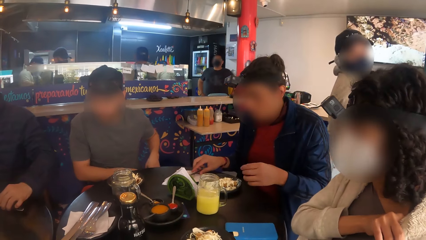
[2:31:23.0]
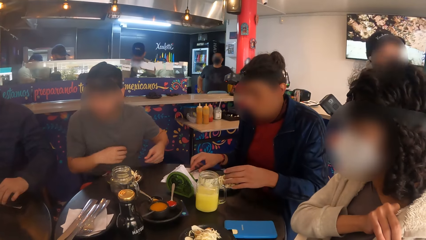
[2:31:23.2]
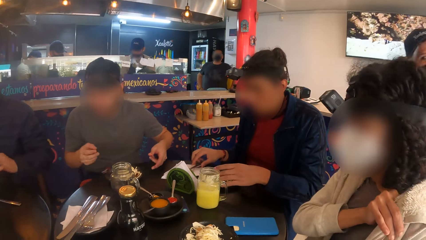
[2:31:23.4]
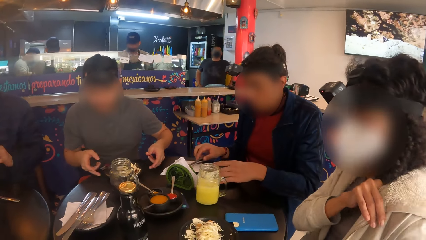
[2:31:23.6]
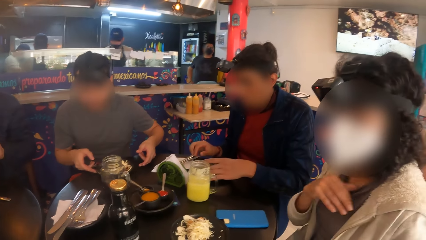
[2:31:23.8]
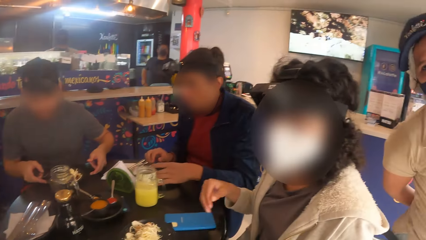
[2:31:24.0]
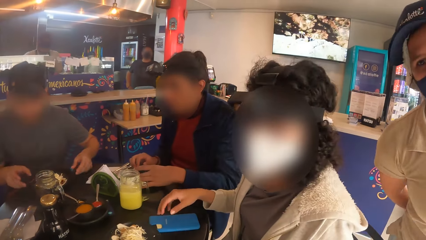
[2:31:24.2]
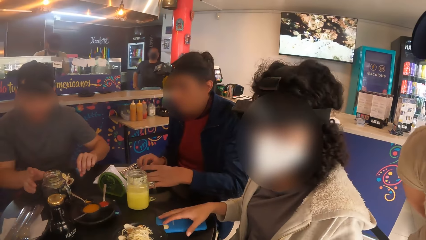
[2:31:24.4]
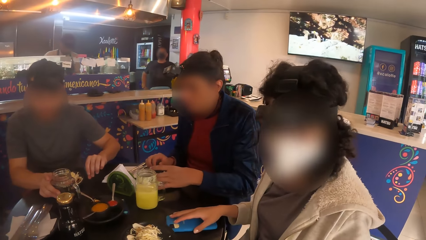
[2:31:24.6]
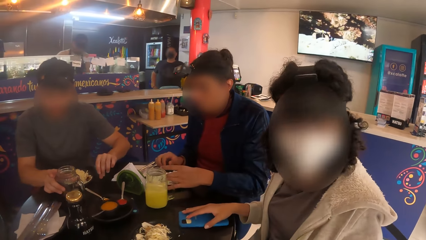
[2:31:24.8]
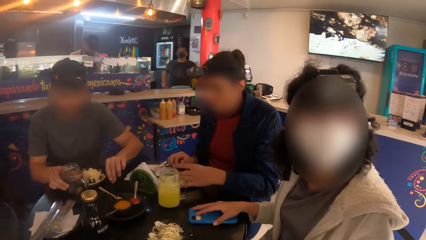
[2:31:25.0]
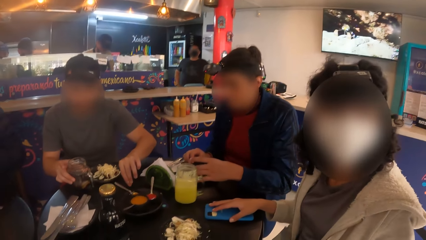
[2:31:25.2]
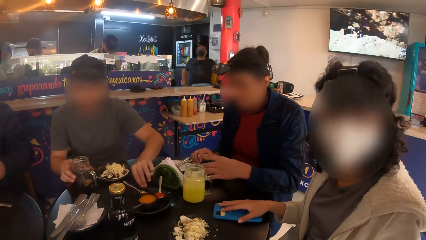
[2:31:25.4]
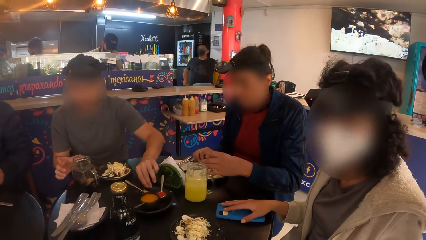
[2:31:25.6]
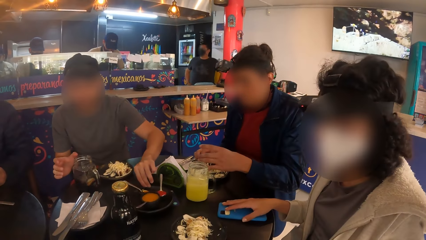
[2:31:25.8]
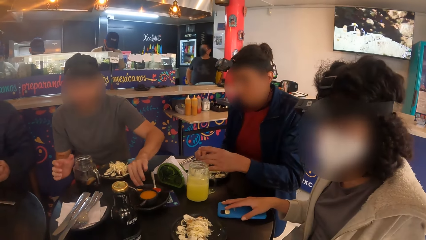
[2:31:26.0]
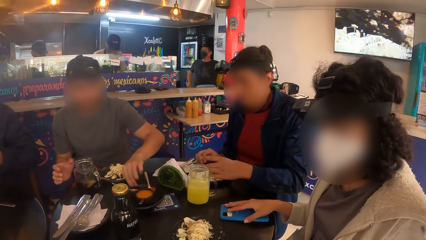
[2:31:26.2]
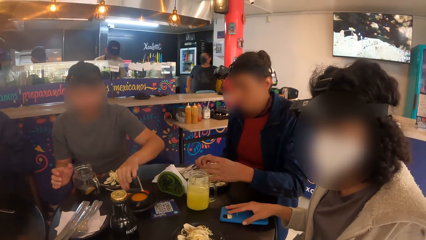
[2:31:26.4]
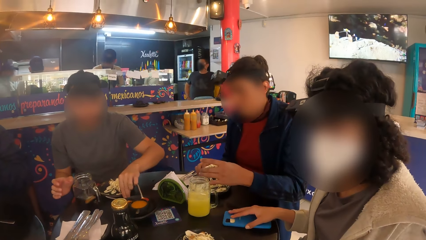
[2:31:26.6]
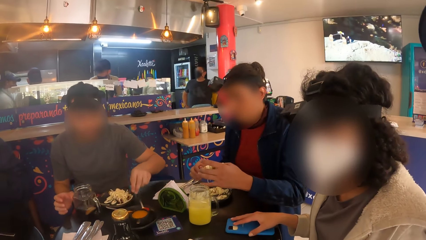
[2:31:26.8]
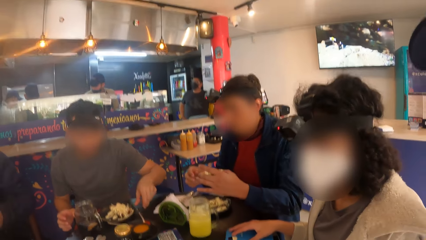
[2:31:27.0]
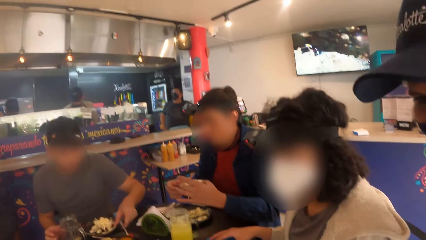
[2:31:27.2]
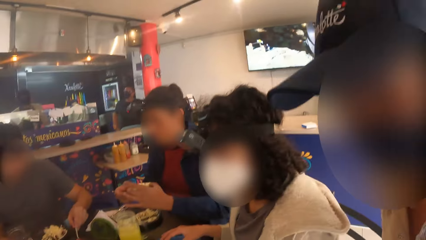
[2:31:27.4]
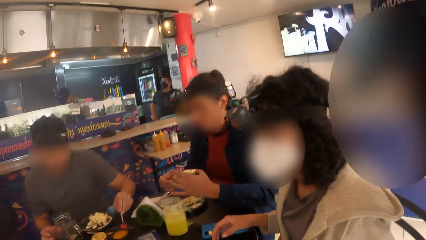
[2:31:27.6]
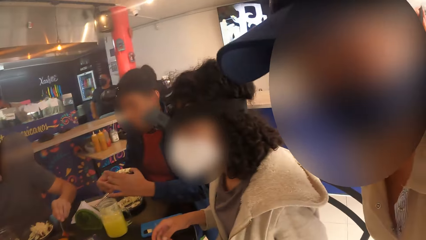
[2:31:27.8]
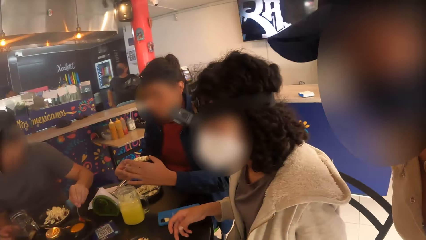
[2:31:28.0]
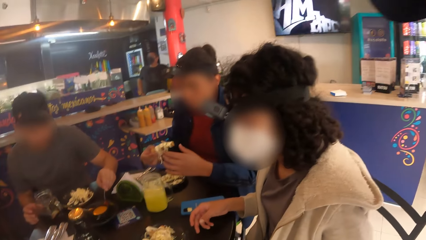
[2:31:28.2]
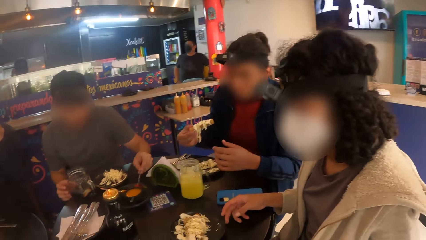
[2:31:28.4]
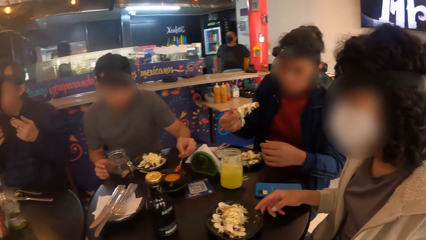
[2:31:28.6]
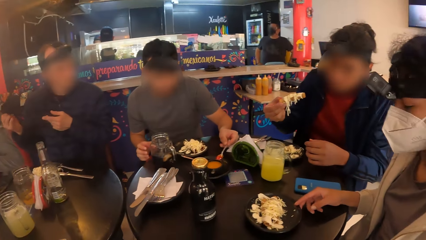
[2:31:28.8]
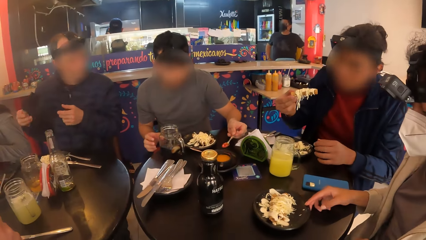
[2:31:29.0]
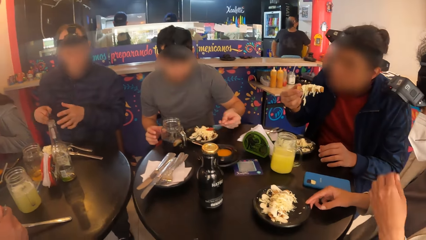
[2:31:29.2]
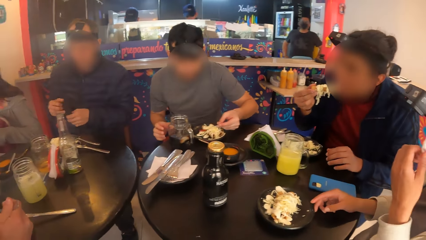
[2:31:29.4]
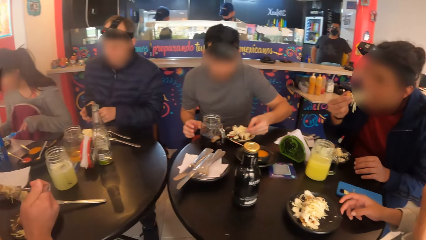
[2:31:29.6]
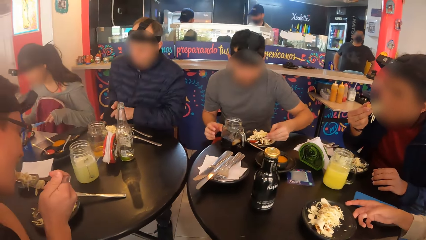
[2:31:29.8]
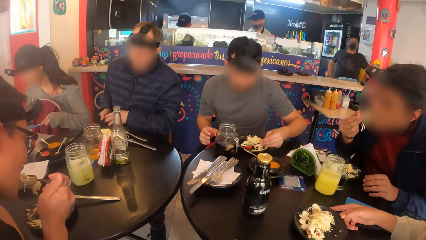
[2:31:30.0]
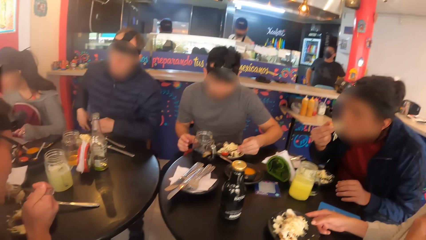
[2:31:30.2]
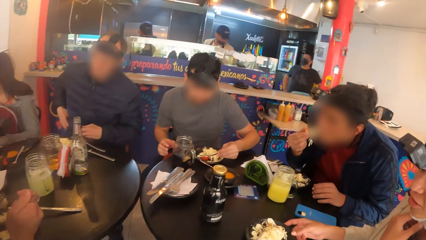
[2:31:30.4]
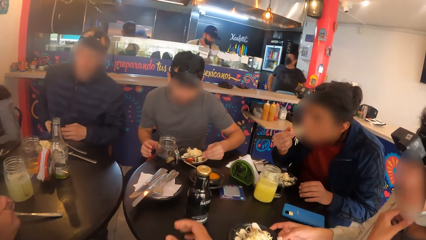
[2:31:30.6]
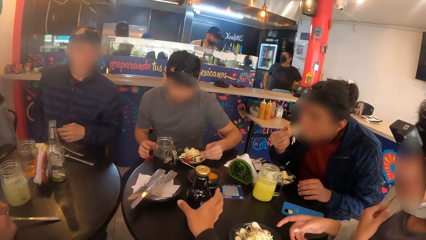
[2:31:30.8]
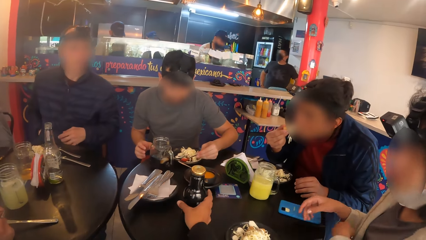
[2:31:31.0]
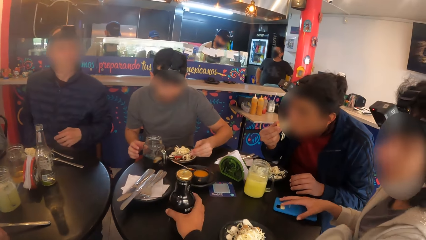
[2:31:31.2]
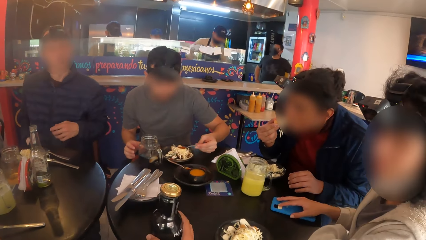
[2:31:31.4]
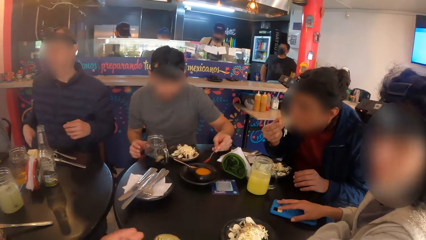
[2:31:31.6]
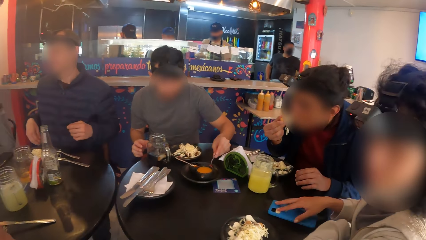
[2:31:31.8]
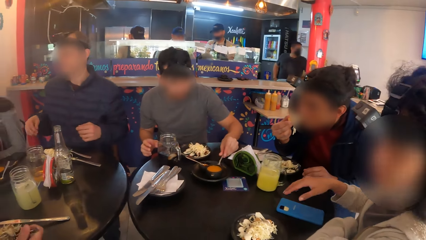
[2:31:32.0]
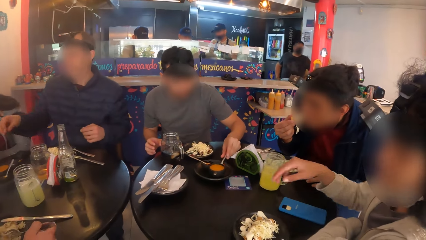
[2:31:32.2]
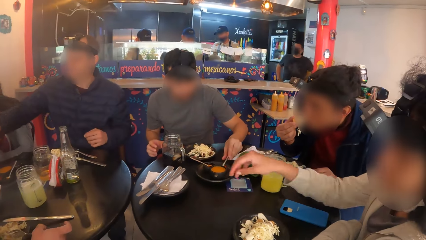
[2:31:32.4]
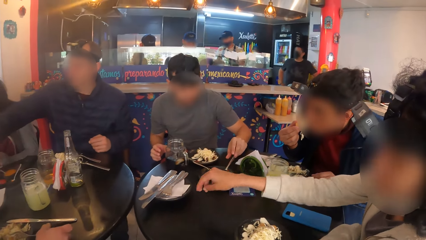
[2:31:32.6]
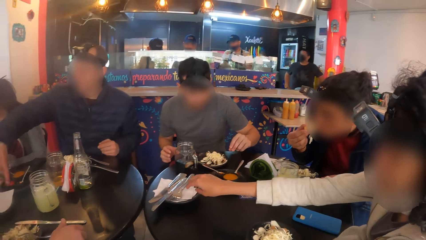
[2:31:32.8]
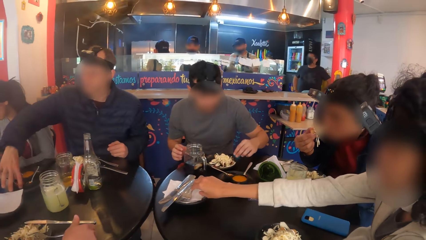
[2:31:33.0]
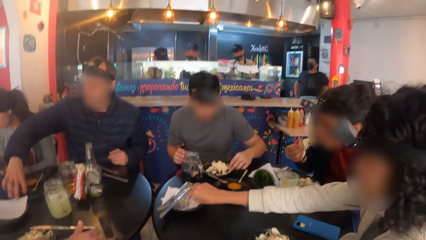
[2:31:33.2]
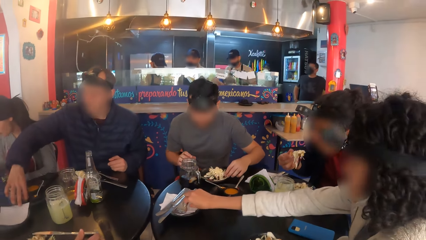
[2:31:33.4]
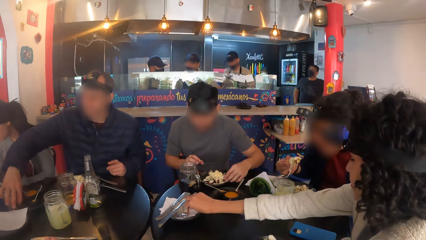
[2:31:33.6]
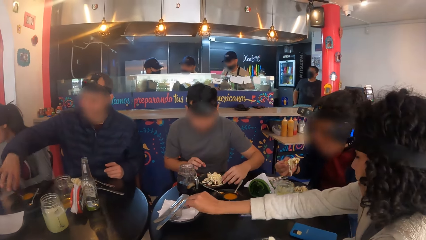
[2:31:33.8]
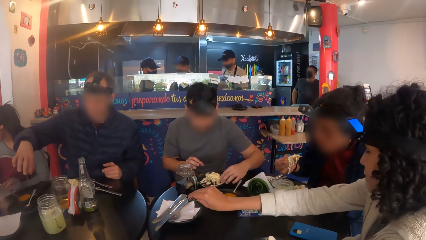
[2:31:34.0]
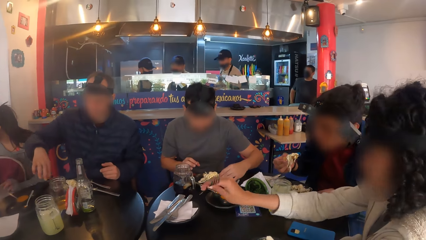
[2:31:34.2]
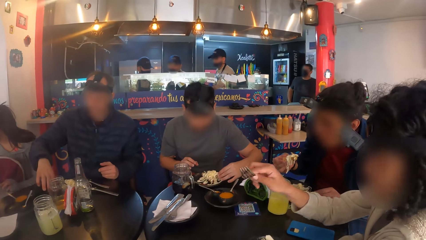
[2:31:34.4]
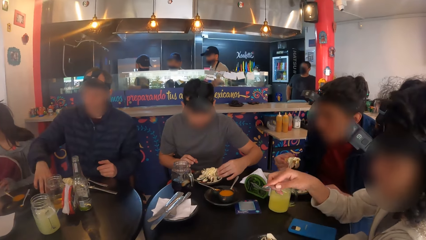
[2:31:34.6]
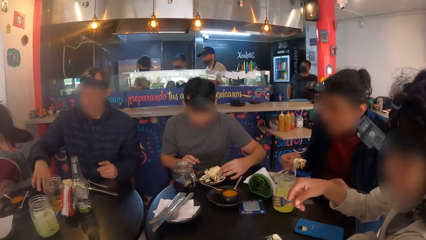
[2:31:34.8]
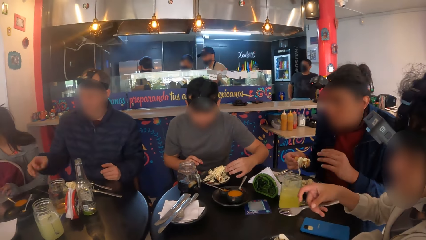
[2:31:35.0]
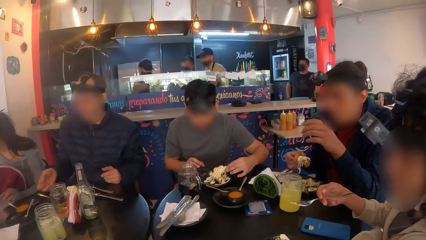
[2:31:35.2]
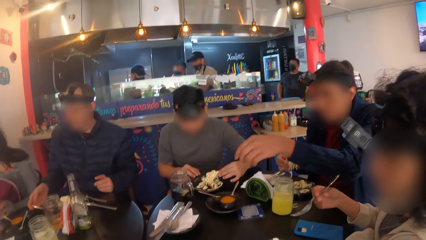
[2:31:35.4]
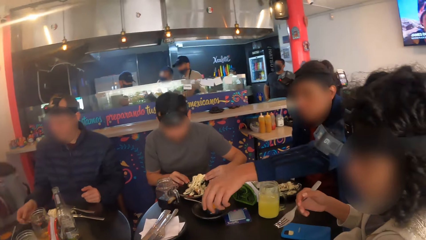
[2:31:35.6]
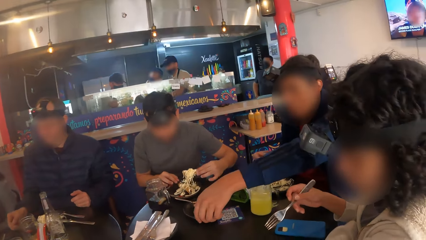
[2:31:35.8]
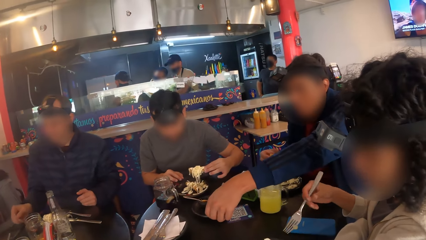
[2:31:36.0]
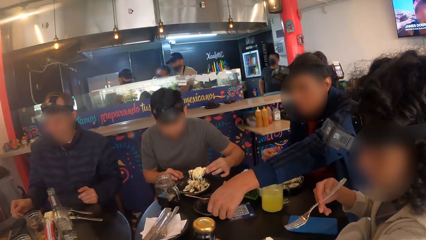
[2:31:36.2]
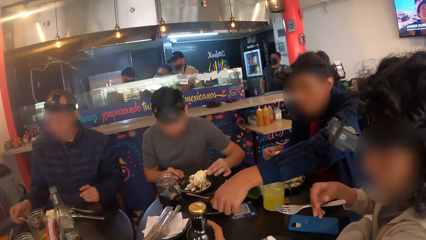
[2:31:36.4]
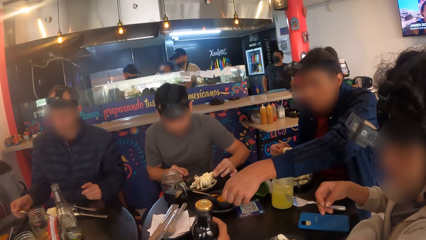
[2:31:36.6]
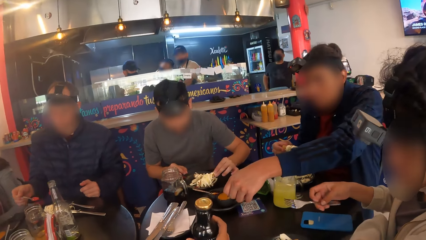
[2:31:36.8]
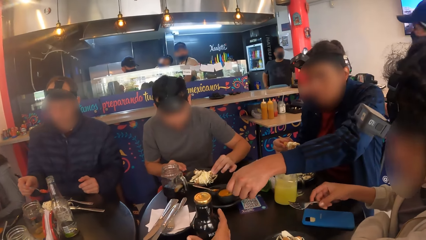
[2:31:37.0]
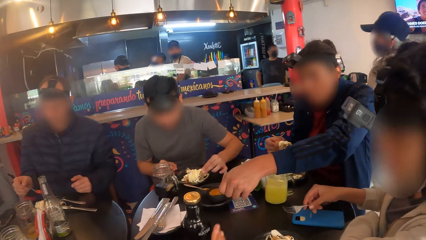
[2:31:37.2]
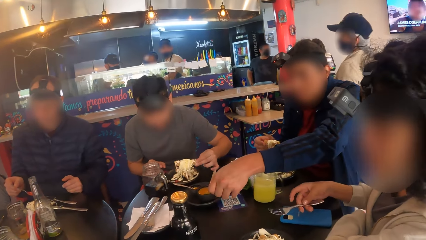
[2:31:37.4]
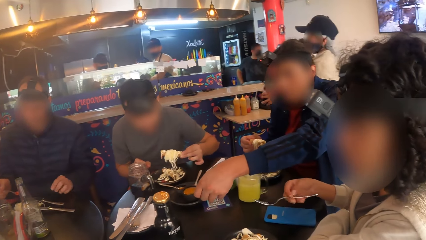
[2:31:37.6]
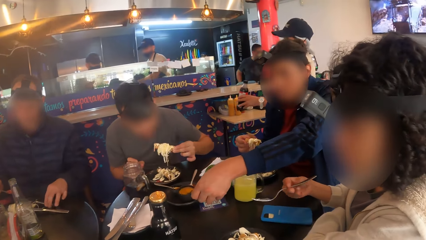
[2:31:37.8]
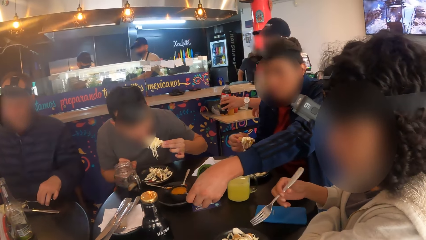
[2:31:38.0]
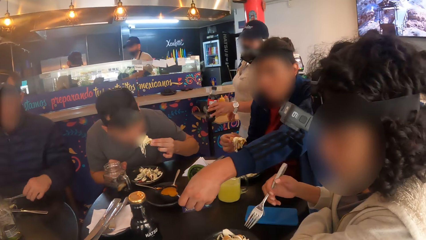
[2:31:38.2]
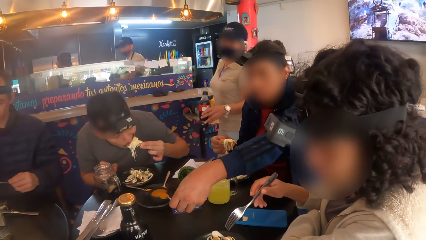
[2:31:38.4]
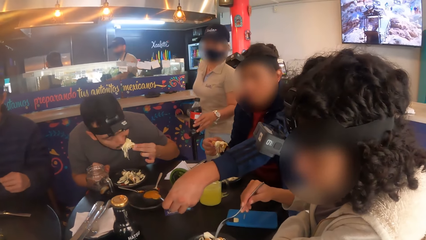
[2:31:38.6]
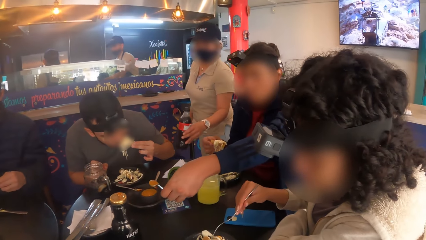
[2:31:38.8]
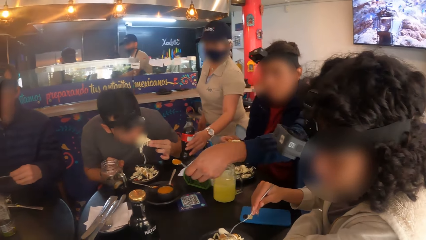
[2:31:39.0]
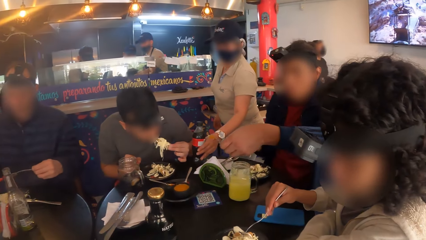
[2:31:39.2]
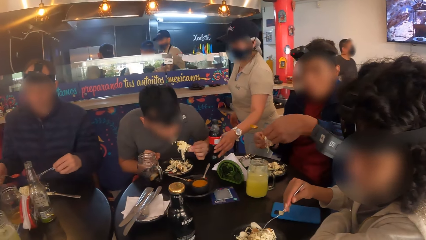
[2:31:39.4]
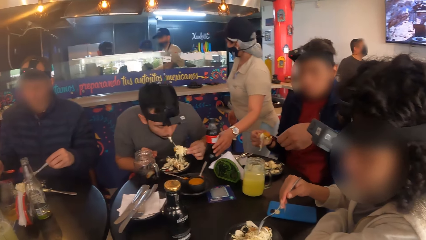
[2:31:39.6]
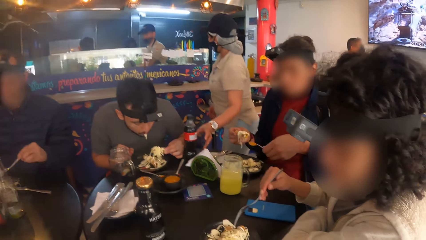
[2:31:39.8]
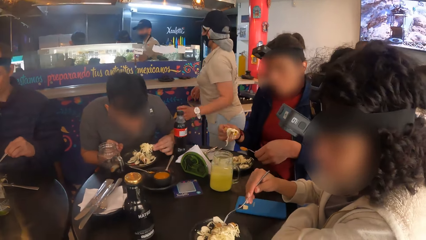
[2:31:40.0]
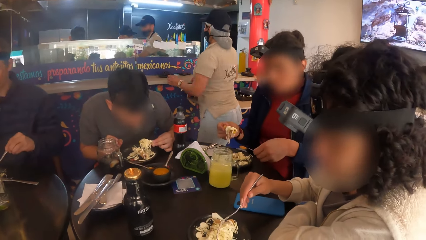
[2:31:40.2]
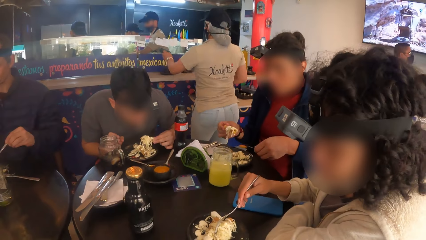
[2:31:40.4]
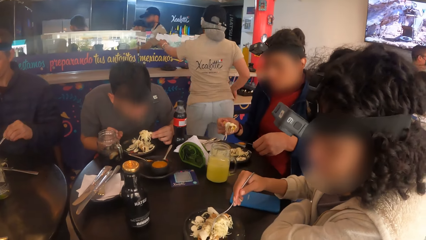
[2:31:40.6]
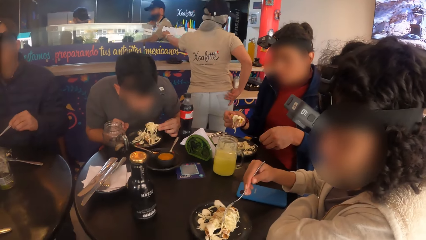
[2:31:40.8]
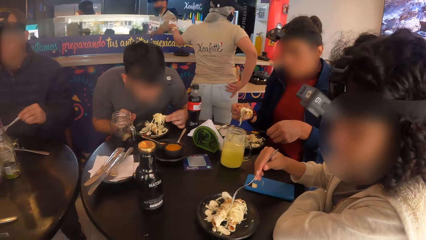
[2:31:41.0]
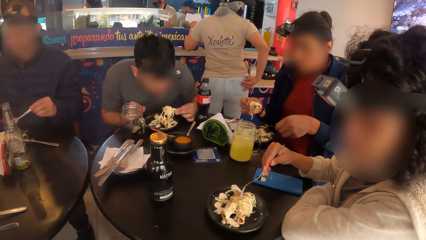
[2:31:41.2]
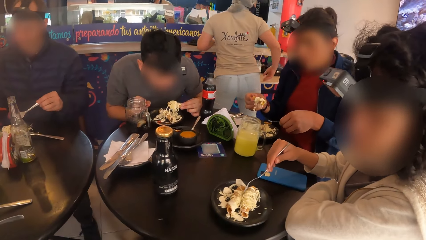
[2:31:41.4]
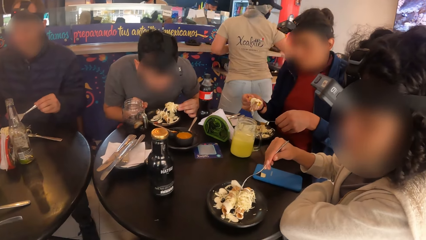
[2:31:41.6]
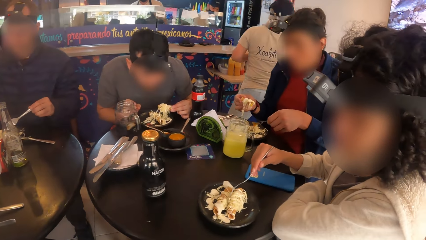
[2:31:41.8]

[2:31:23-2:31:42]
A man takes sauce from a bowl on the table to his food with a spoon in his left hand. Another man eats his food with his right hand. The camera wearer picks a bottle from the table with his right hand. A woman picks cutlery from the table with her right hand. The camera wearer puts the bottle on the table. The second man takes sauce from the bowl on the table to his food with the spoon in his left hand. The waitress drops a cola bottle on the table beside the first man with her left hand.
